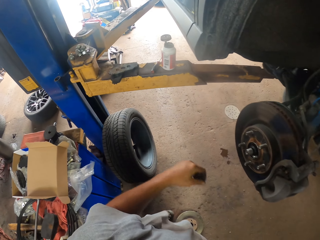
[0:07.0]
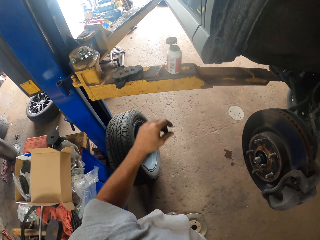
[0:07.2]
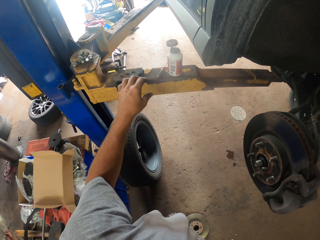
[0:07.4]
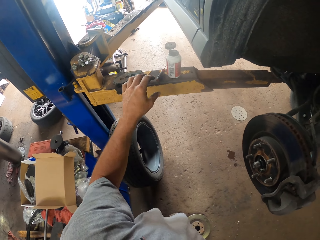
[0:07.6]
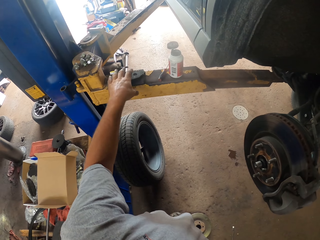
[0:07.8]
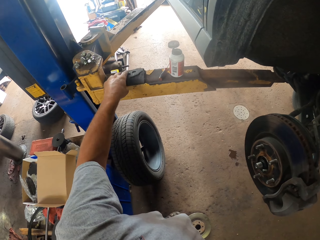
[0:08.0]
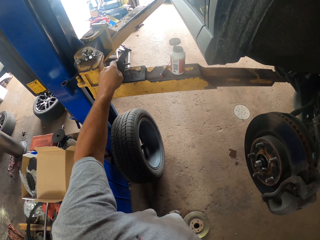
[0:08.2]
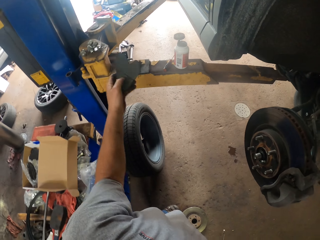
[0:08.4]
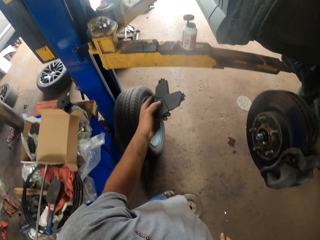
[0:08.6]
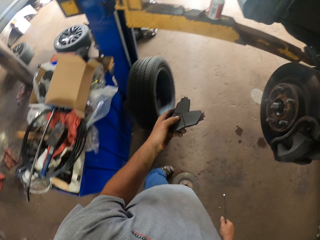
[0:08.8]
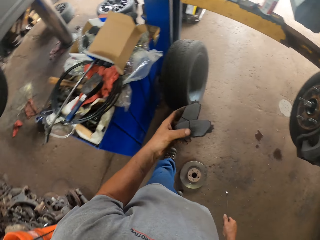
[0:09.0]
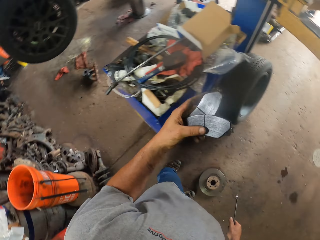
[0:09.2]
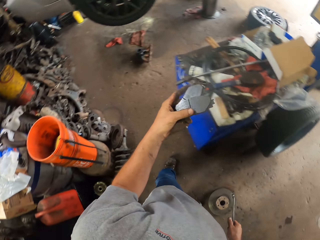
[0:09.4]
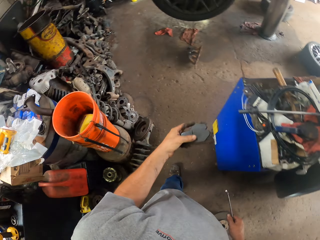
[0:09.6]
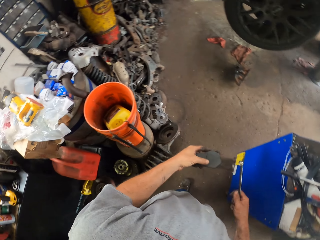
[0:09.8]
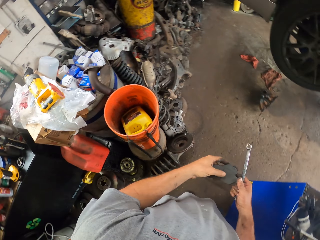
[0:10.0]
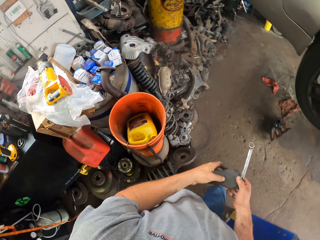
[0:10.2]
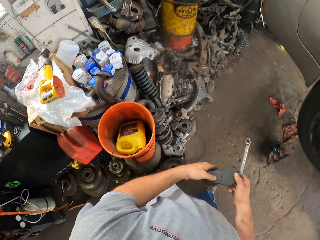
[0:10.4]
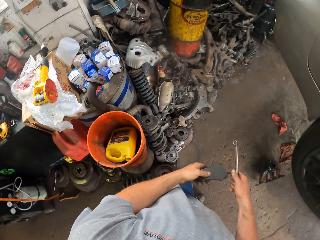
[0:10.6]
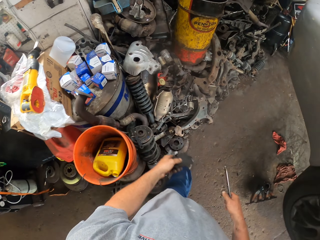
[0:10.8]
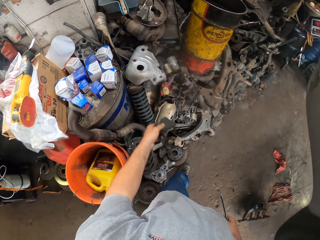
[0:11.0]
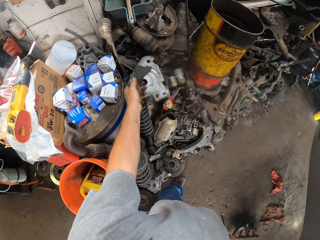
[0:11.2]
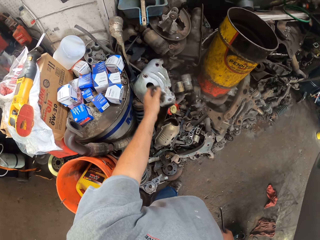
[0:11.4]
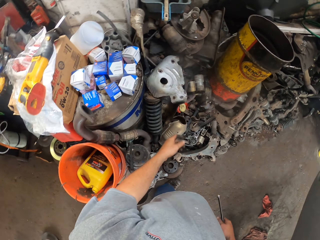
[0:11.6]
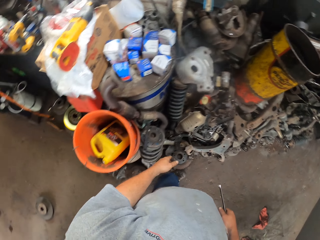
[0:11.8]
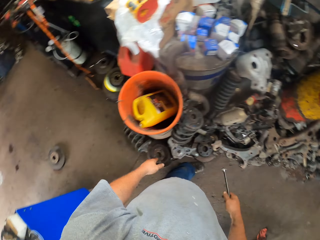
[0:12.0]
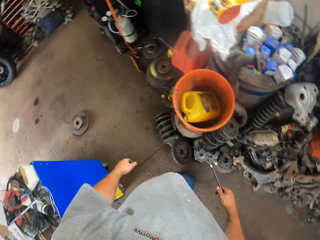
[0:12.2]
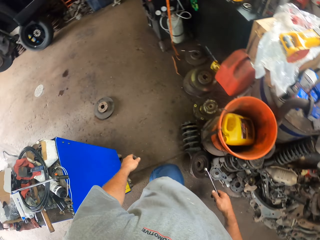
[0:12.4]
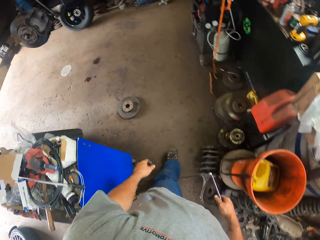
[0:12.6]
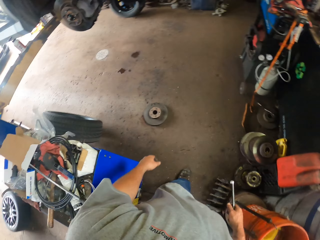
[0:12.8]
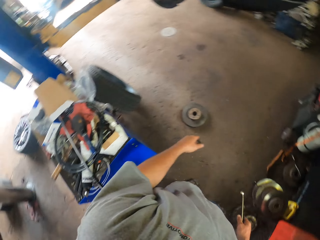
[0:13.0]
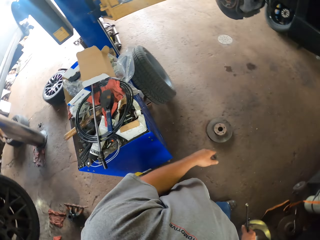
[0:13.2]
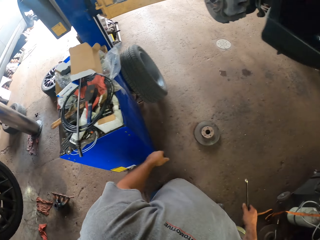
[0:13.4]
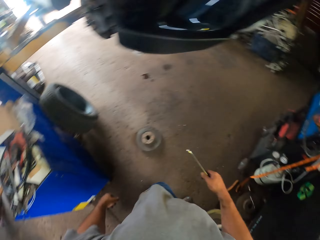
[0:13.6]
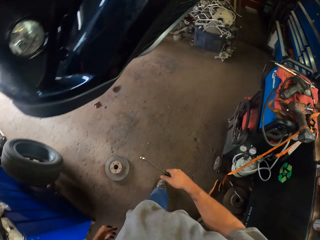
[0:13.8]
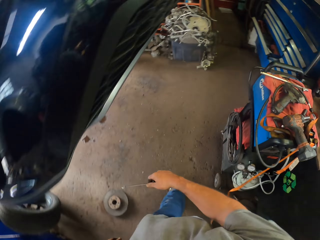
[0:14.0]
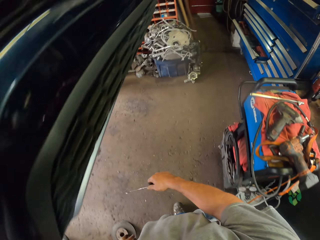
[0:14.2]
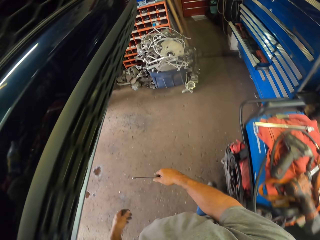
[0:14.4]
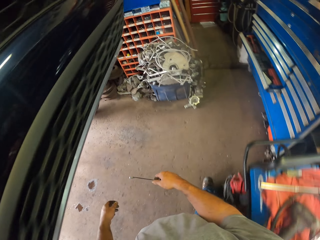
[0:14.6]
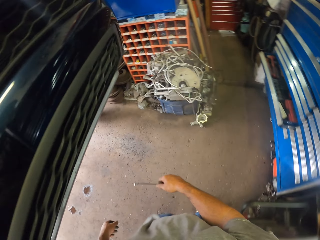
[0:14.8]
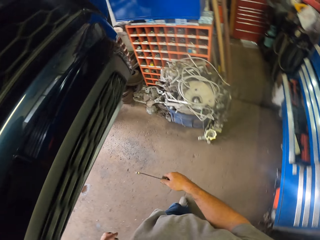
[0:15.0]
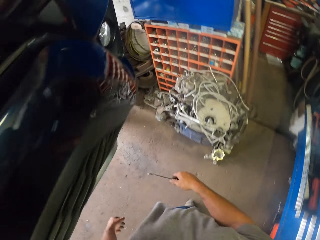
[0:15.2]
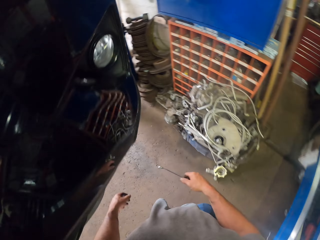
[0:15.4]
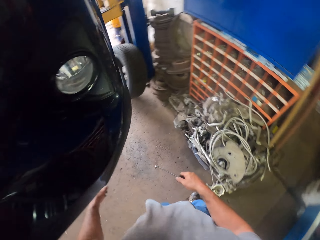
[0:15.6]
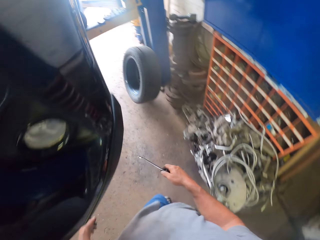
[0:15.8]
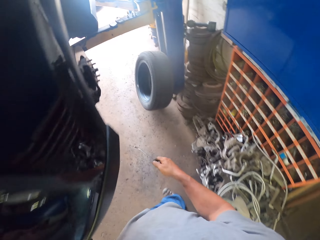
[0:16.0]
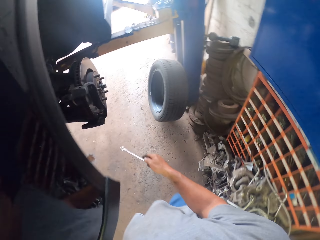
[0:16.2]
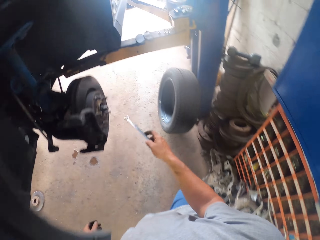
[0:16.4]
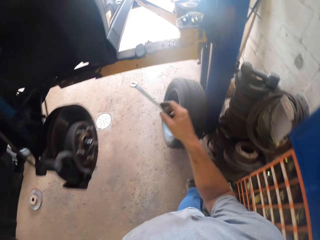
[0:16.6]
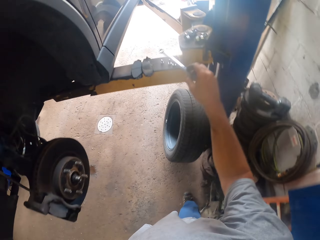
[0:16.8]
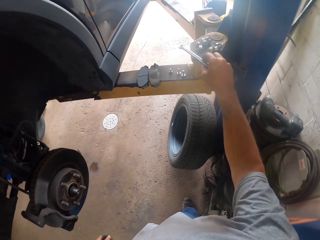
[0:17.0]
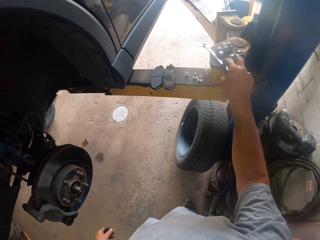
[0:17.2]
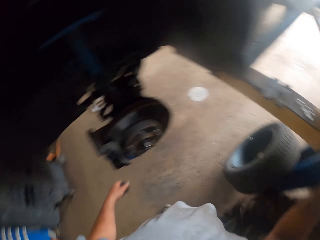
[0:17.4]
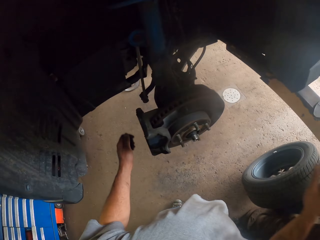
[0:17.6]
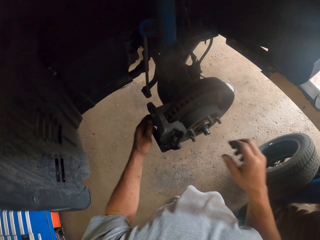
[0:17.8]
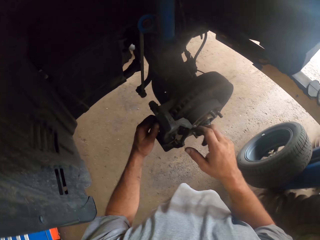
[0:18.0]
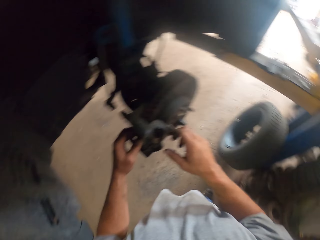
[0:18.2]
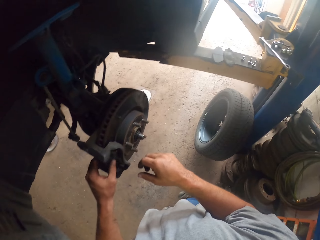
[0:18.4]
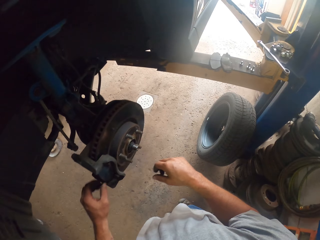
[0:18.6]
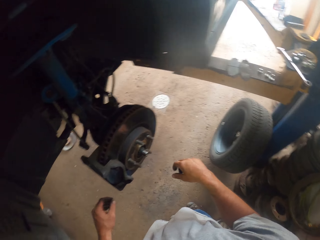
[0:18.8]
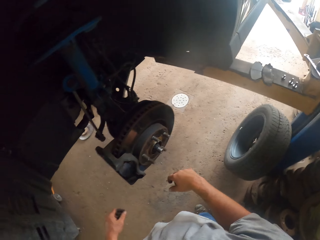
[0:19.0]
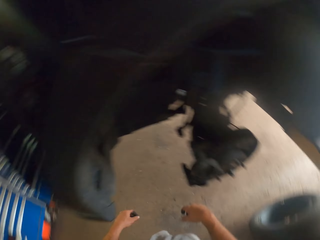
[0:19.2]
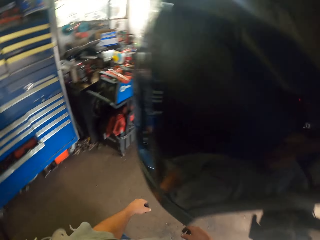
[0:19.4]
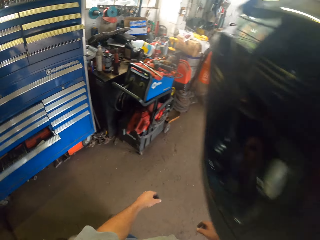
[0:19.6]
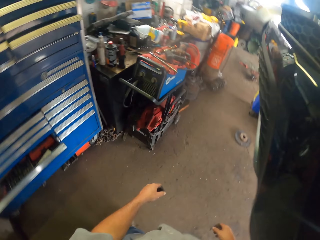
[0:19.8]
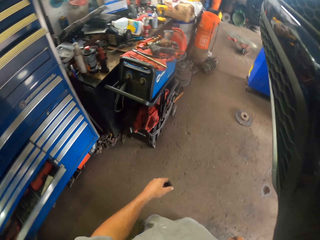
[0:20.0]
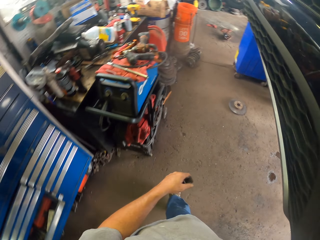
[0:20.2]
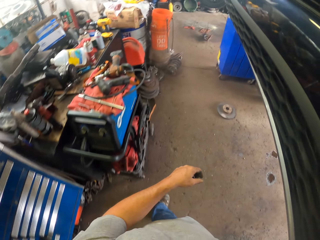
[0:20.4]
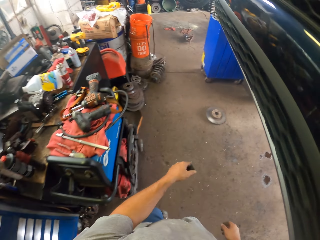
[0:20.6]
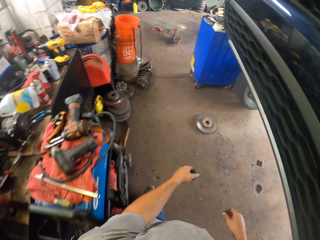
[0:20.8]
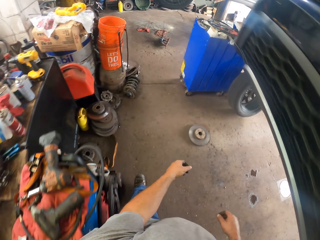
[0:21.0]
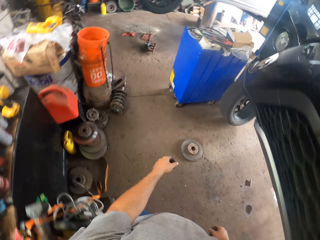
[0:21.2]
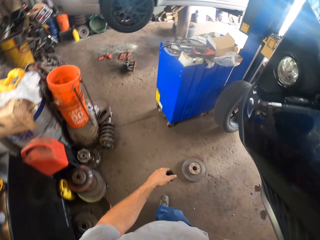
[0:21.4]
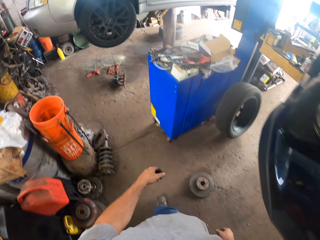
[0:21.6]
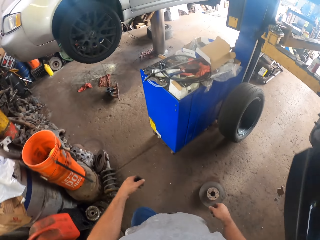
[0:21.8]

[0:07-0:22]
The camera wearer picks up a brake disc or brake pad. They walk around. They throw the brake disc on other tools. They turn around. They walk back. They put the spanner down. They touch the brake pads. They turn around and walk around.

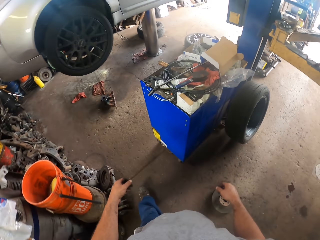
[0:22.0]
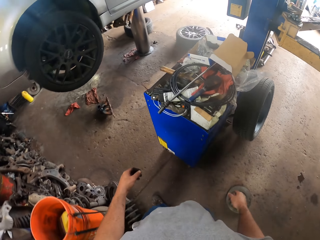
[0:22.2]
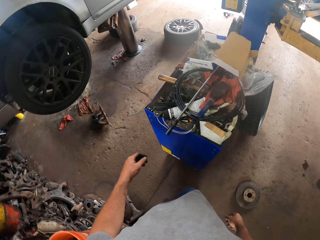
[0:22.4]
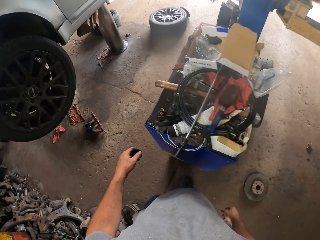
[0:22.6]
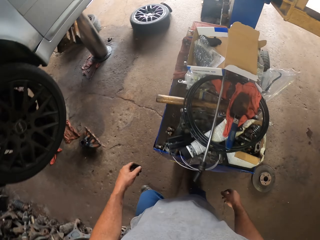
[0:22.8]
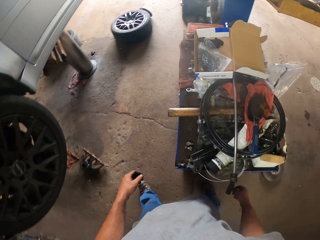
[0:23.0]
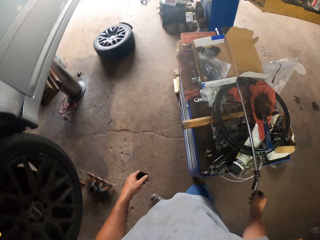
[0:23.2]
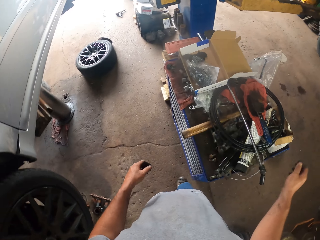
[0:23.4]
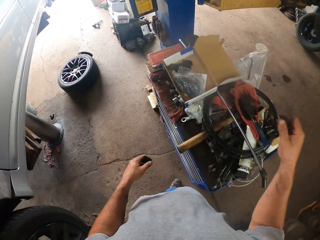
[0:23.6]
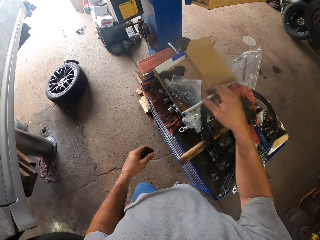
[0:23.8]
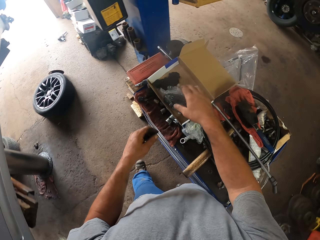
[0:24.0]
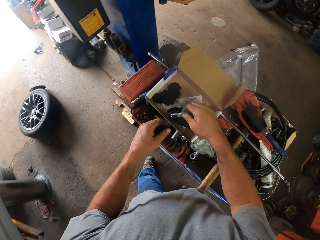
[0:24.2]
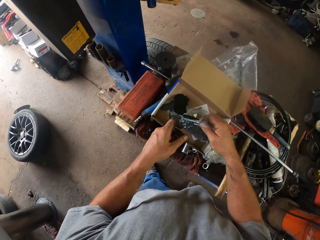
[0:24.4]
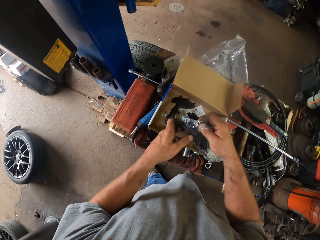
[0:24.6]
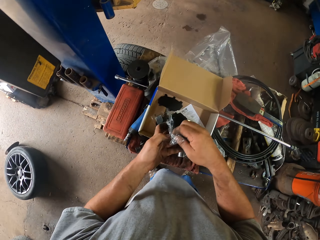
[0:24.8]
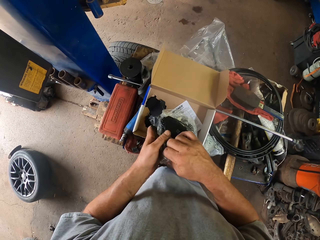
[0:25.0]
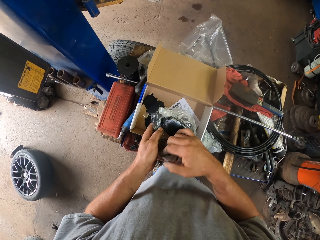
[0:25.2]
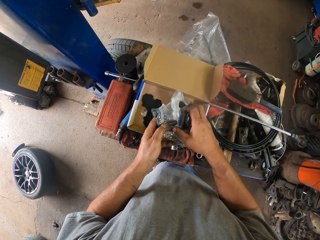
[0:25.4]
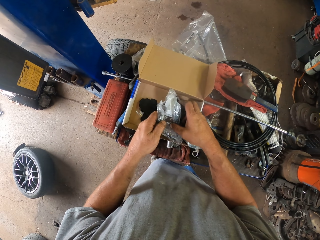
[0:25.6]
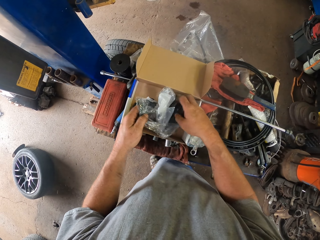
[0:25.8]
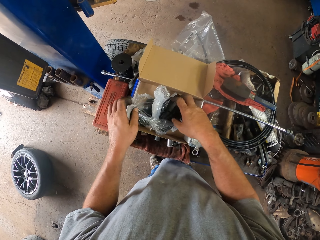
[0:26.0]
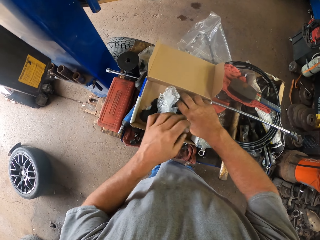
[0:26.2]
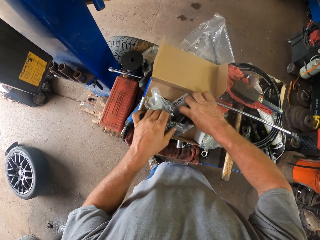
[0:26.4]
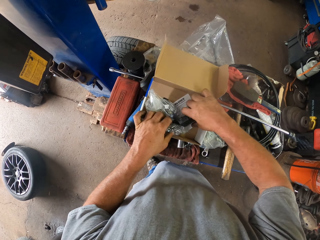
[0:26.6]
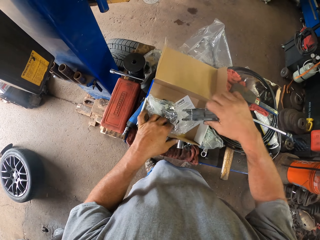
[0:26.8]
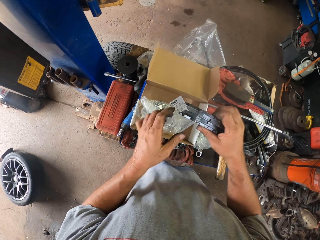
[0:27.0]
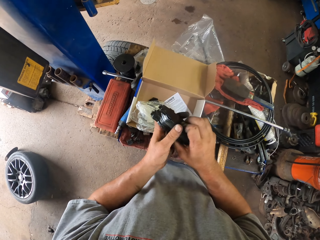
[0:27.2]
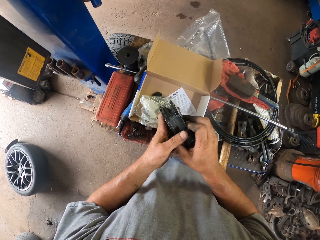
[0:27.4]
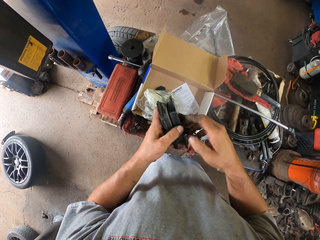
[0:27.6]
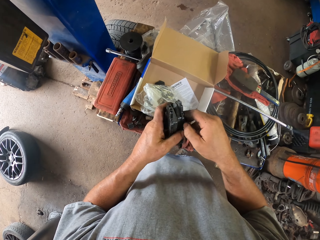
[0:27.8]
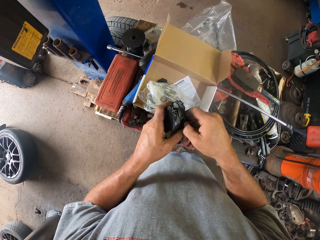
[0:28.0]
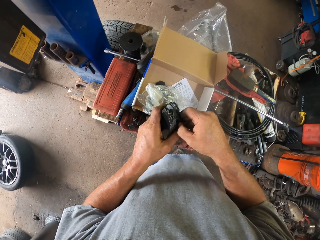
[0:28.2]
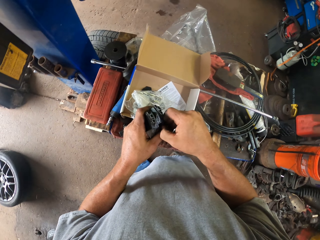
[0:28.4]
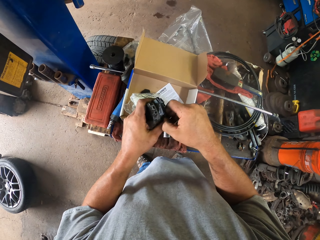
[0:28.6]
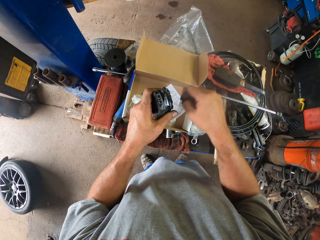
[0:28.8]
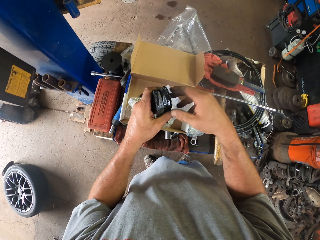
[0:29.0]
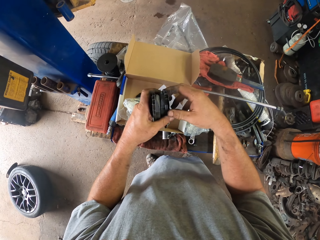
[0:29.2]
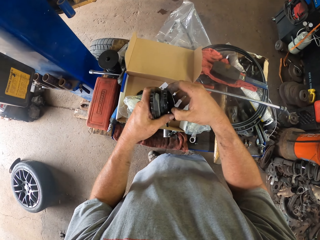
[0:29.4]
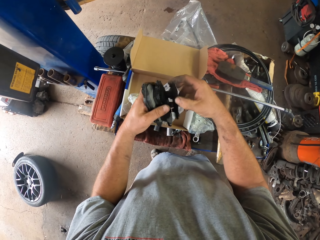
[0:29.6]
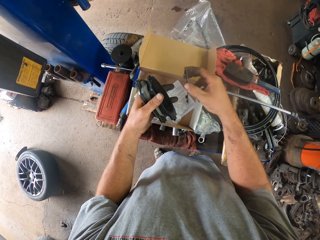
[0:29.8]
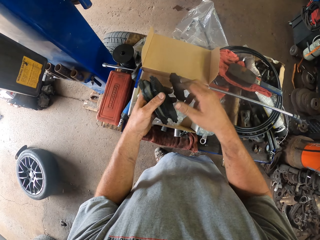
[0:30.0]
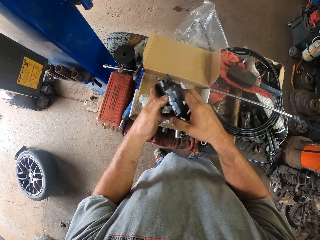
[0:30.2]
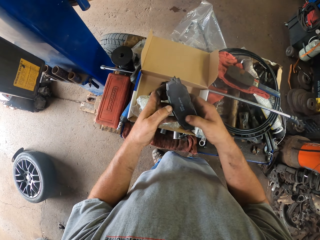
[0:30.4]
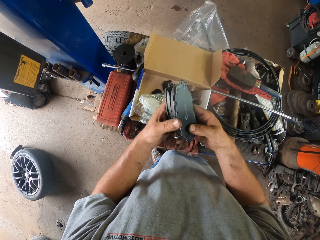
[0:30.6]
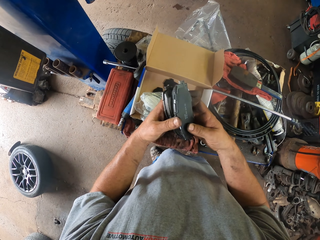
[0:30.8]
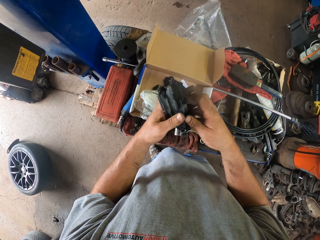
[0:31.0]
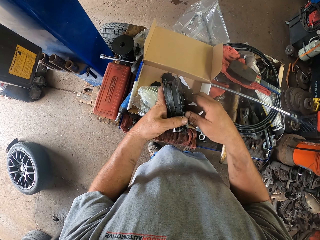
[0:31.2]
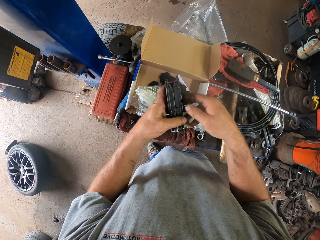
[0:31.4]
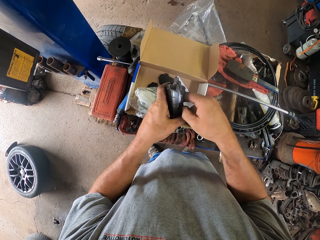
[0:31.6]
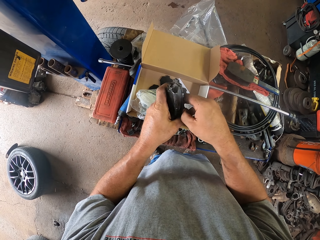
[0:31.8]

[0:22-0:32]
The camera wearer picks up the brake pads. They remove something.
